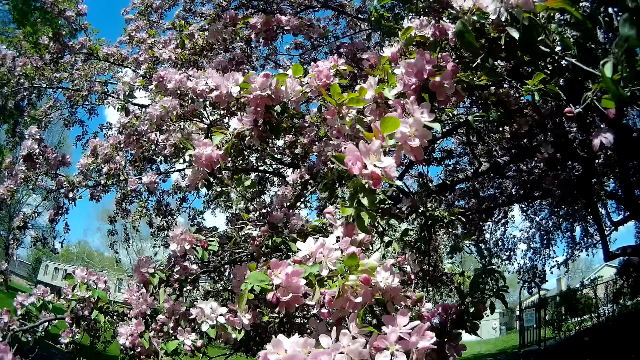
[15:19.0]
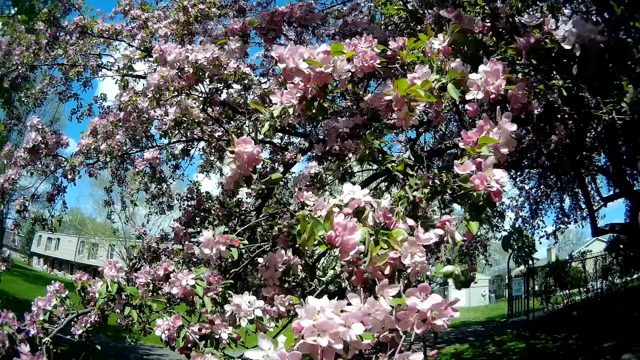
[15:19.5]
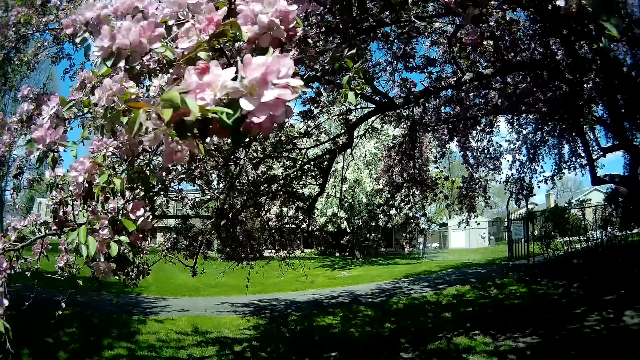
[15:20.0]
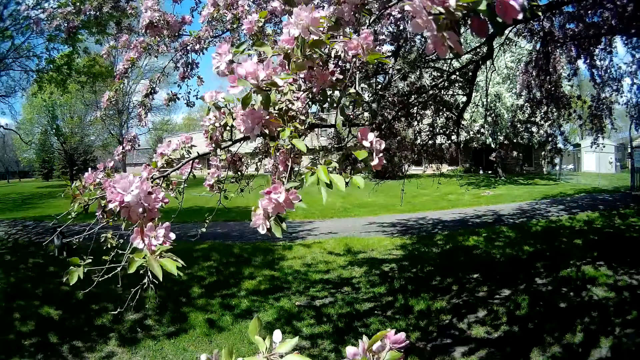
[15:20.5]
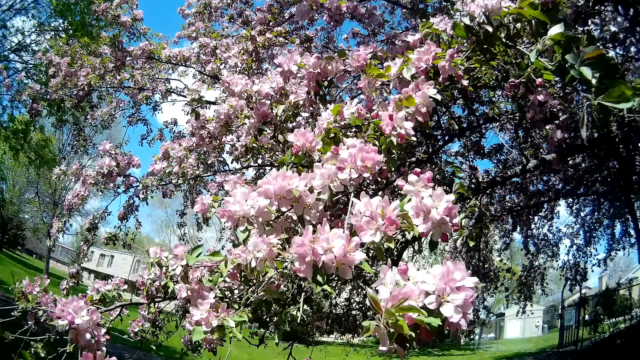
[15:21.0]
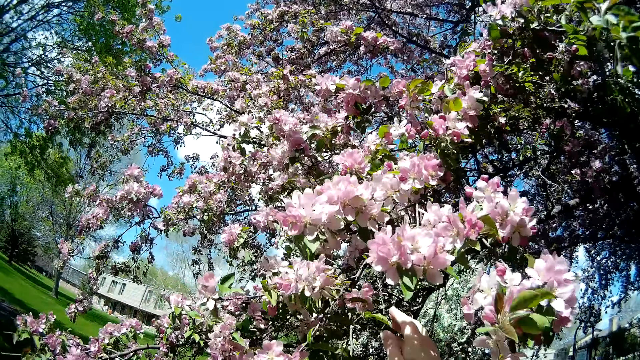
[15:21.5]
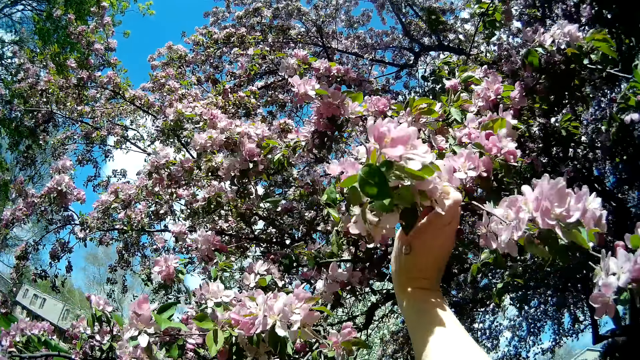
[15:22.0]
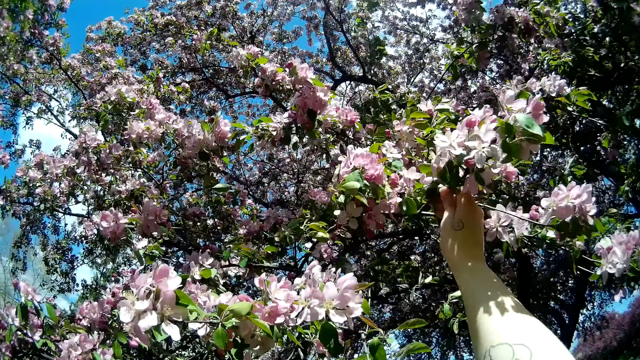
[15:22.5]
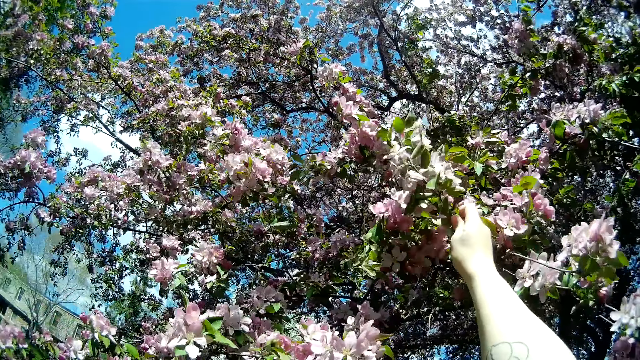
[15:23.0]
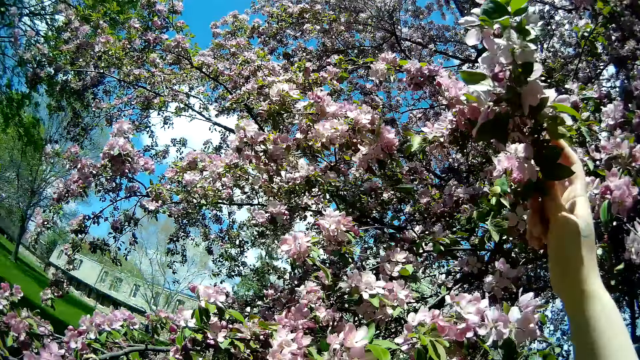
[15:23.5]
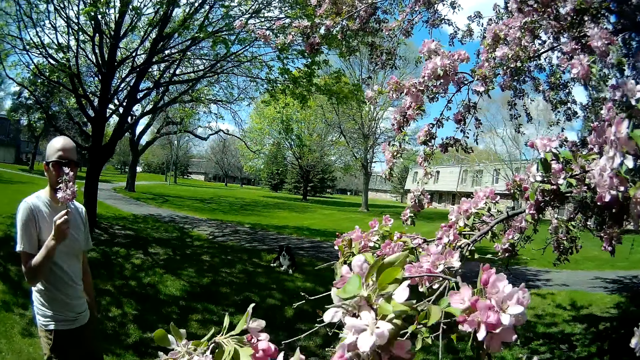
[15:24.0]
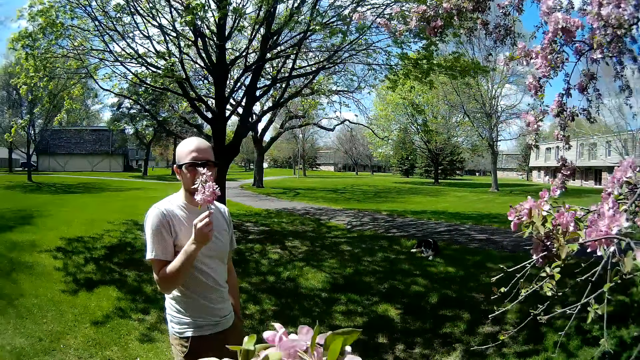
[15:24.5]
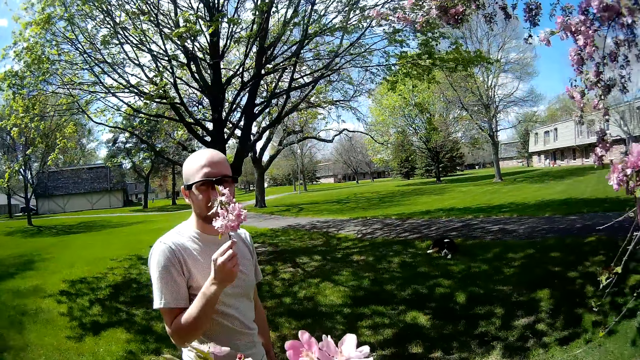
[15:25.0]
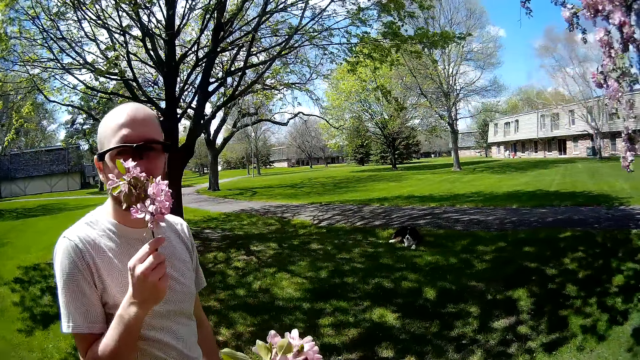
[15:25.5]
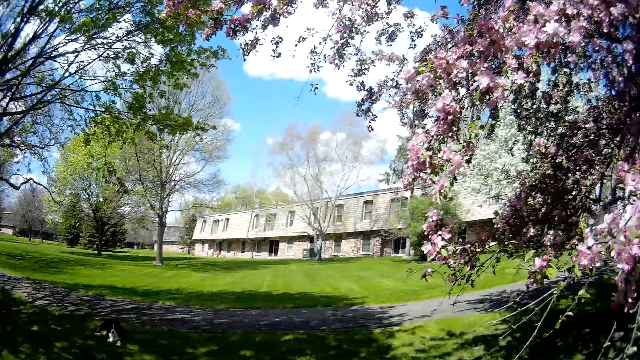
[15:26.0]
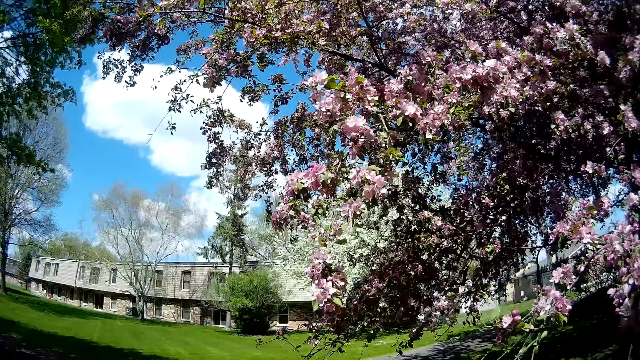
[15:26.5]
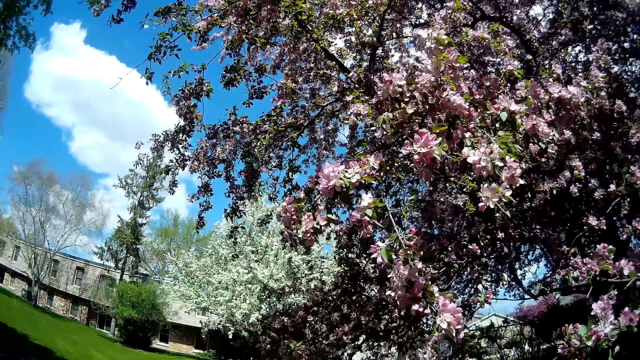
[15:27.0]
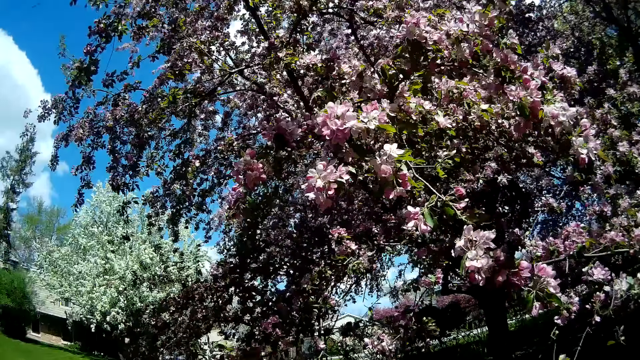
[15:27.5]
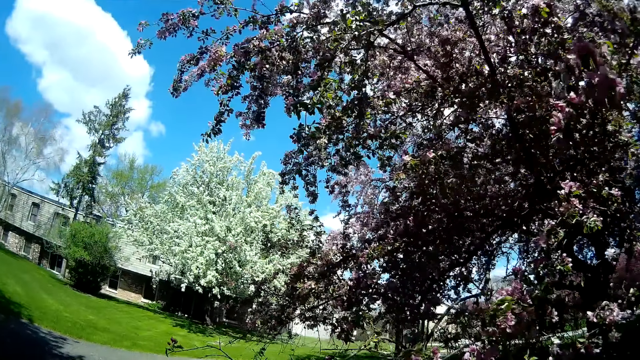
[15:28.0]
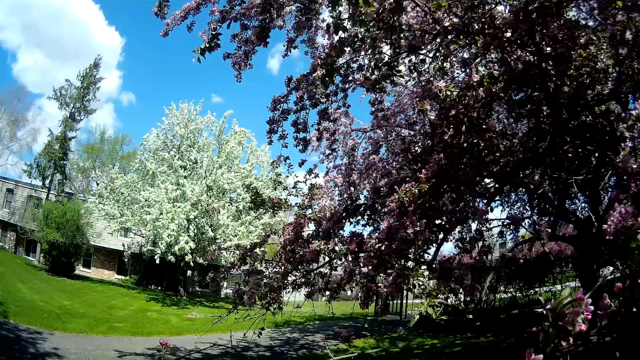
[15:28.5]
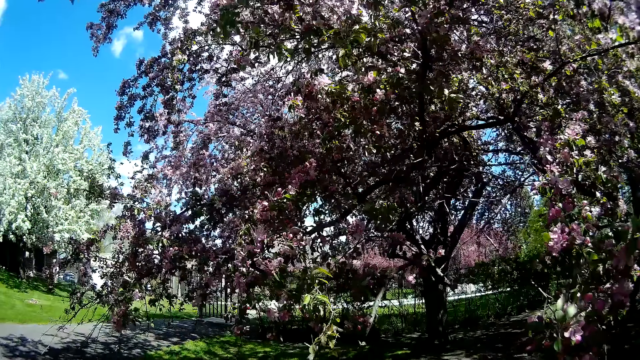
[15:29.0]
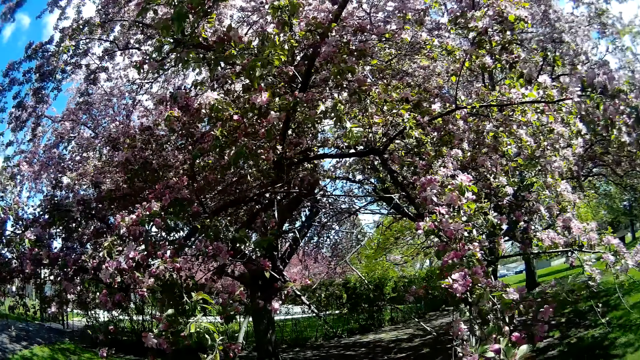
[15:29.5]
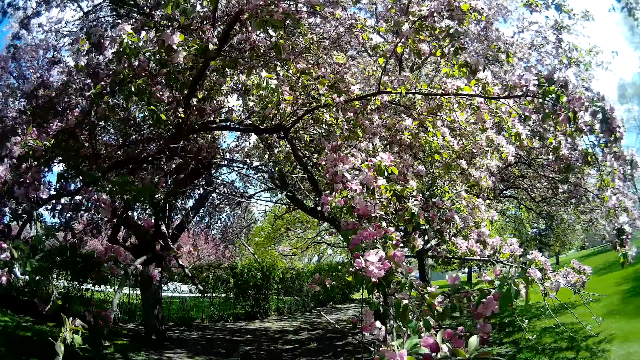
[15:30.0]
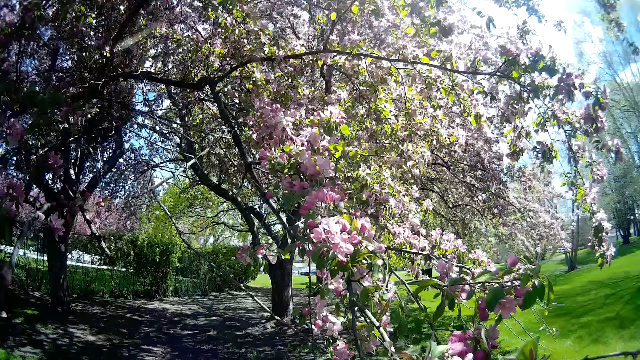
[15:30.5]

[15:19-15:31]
The camera wearer speaks to a person. She cuts a branch of flowers from the tree with her right hand. She passes the branch of flowers from her right hand to her left hand. She walks around.

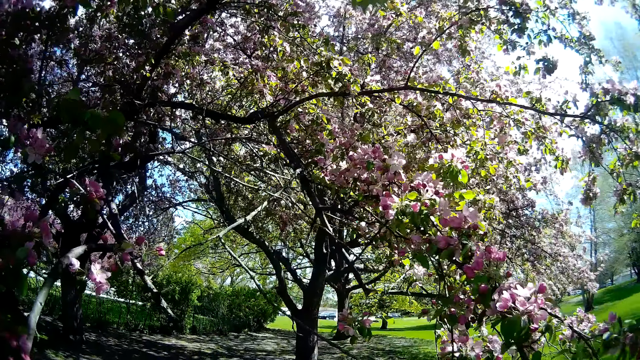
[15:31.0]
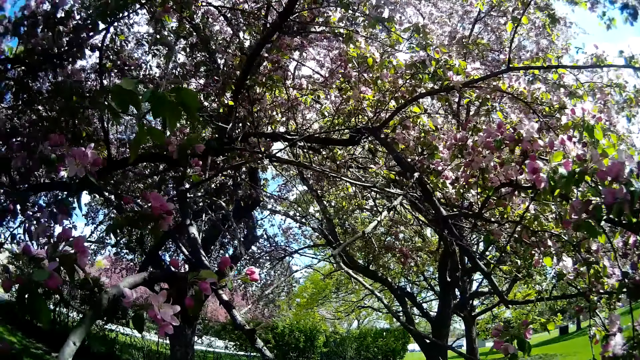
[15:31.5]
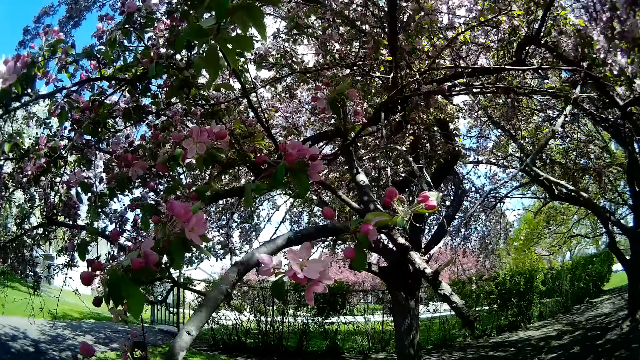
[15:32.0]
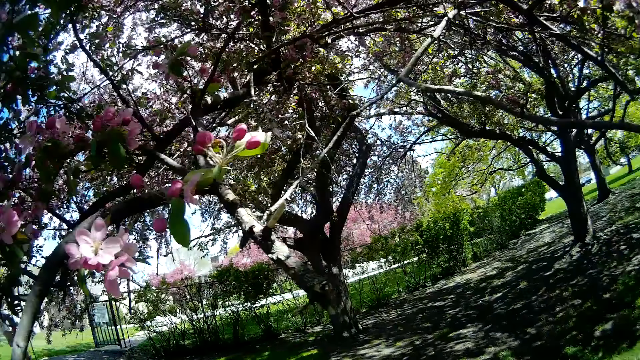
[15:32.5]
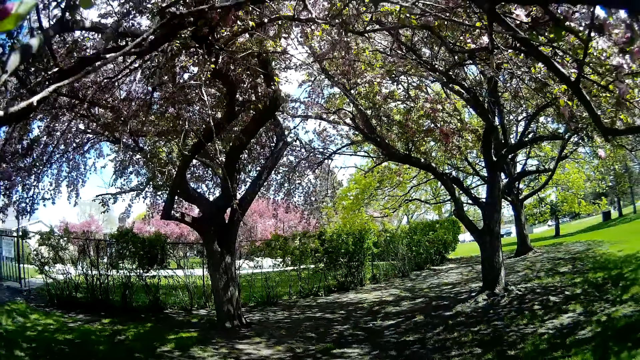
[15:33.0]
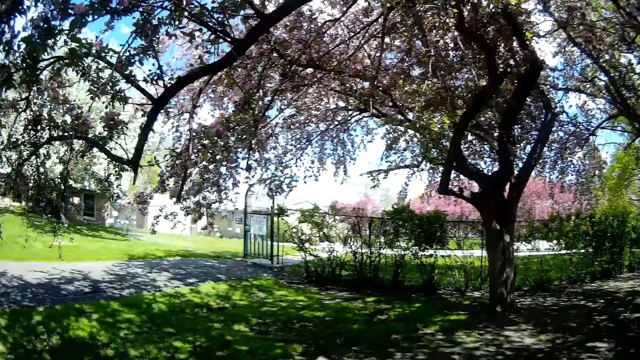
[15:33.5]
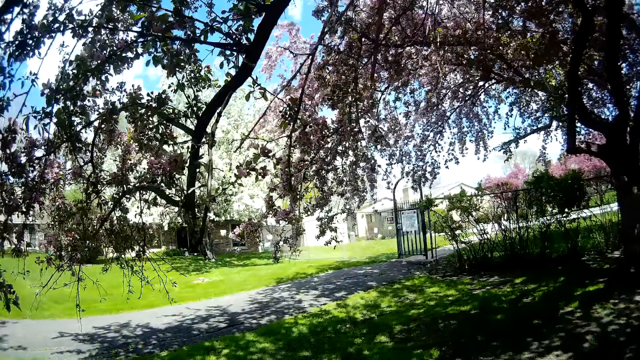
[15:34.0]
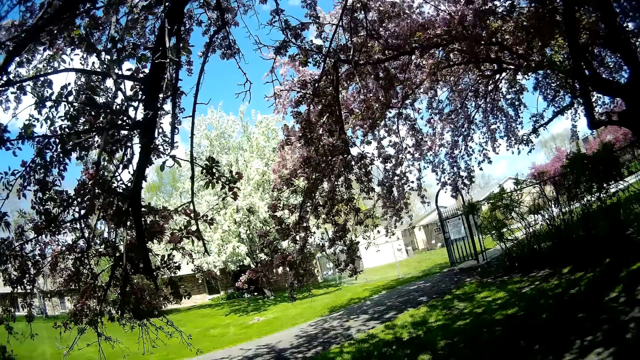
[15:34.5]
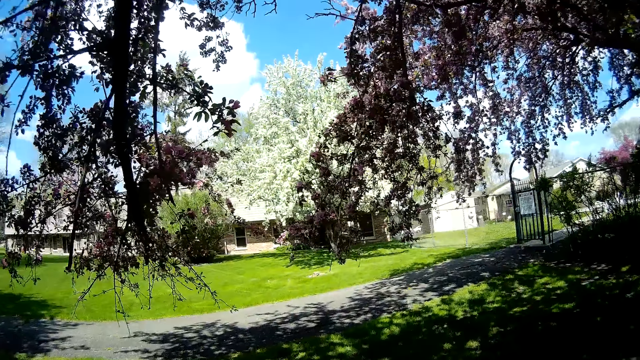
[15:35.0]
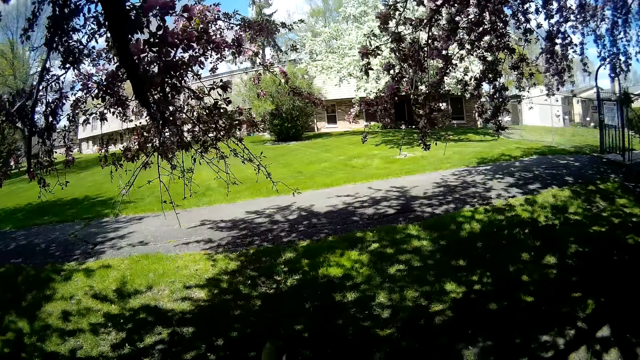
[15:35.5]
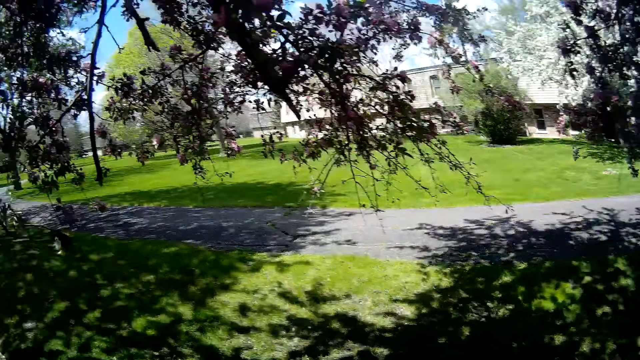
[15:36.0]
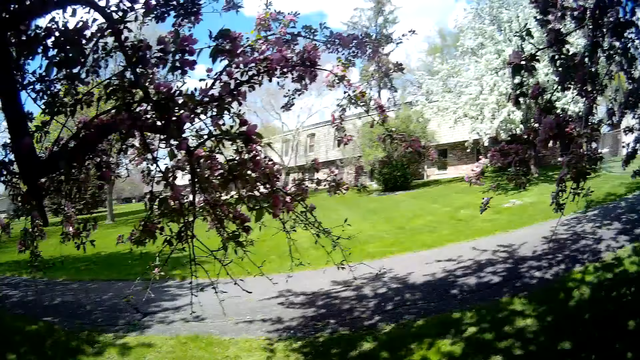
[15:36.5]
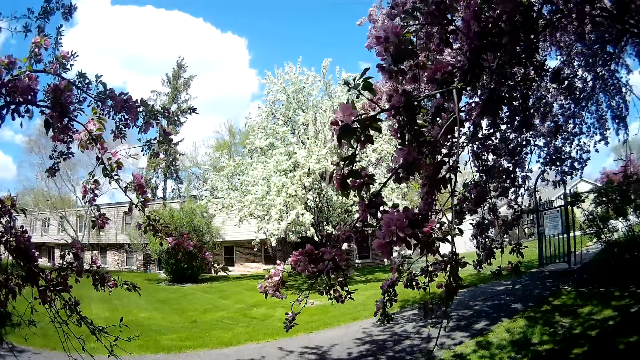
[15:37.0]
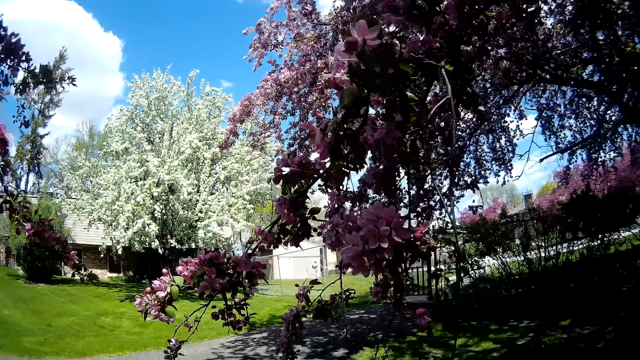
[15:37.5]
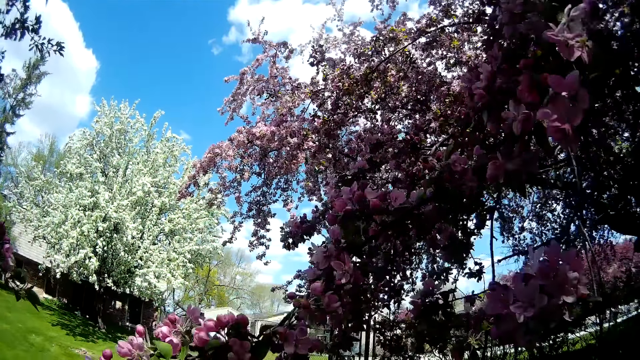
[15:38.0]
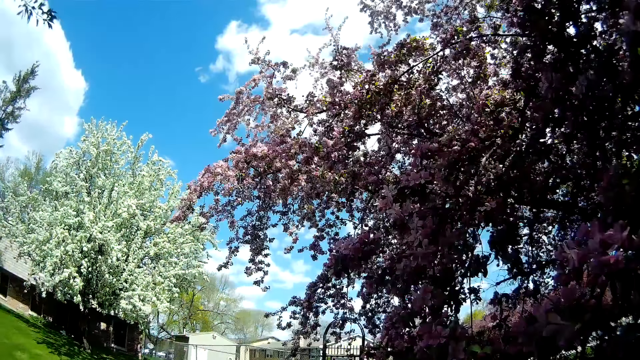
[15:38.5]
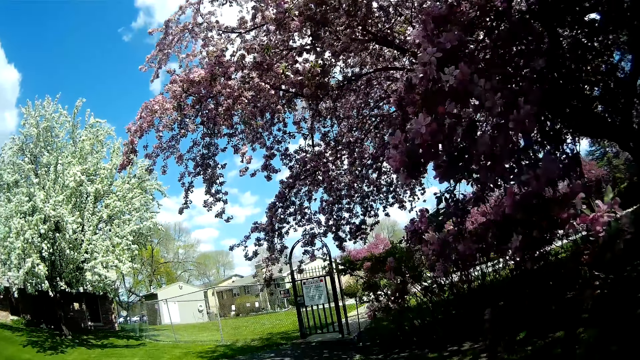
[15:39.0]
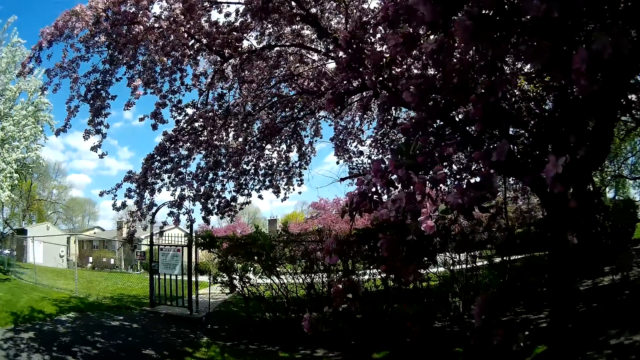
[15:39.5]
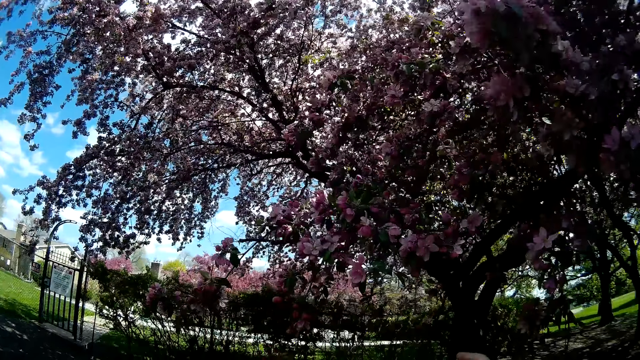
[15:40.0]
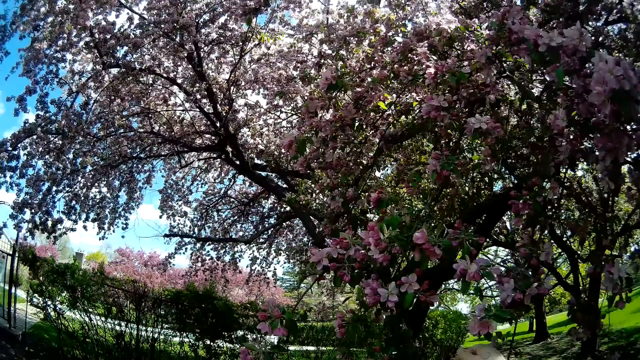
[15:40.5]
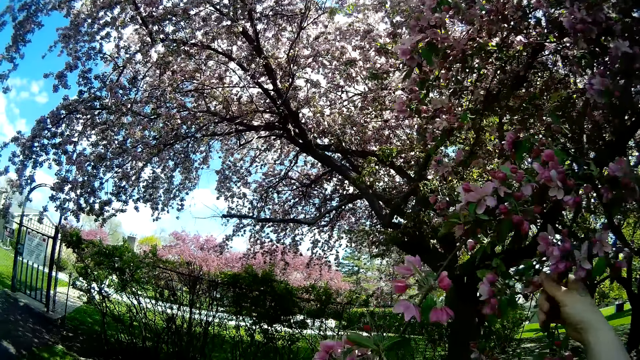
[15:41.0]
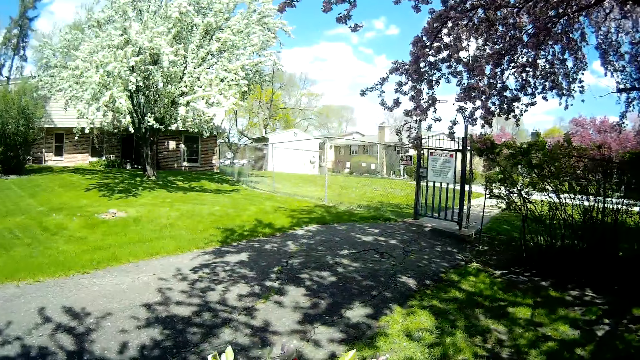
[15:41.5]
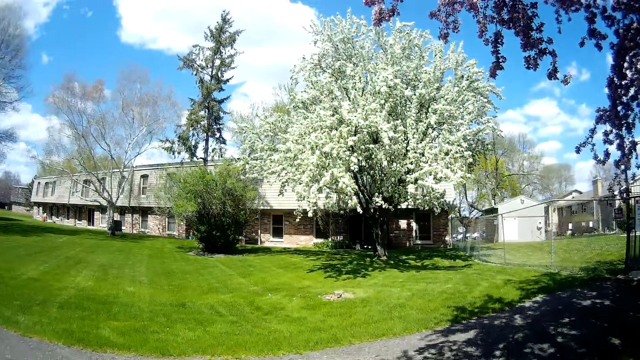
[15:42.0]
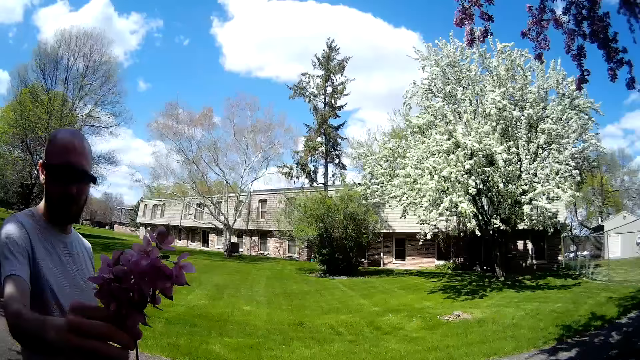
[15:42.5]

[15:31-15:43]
The camera wearer holds a branch on the tree with her right hand.
